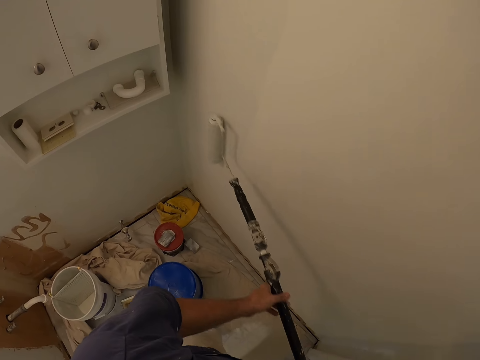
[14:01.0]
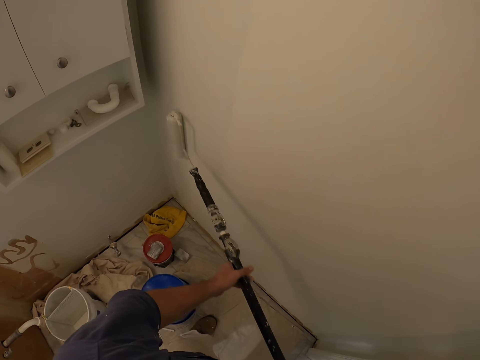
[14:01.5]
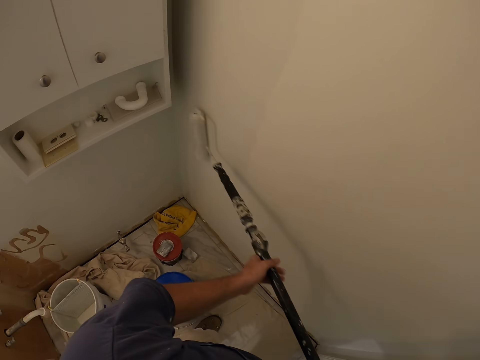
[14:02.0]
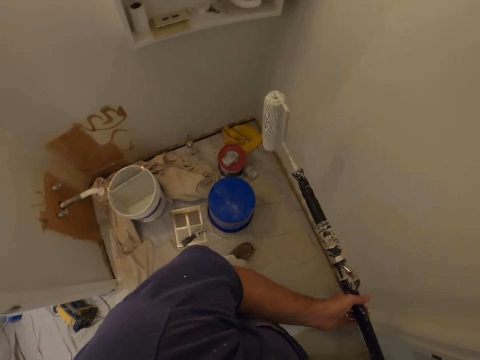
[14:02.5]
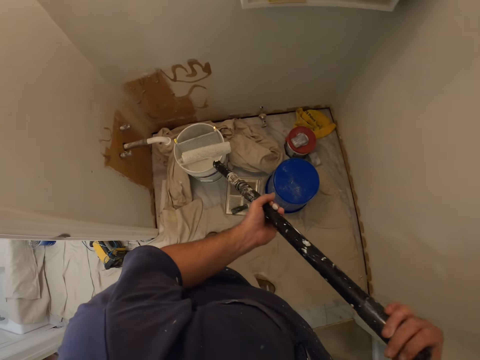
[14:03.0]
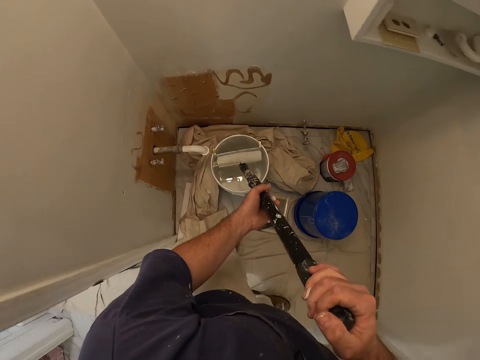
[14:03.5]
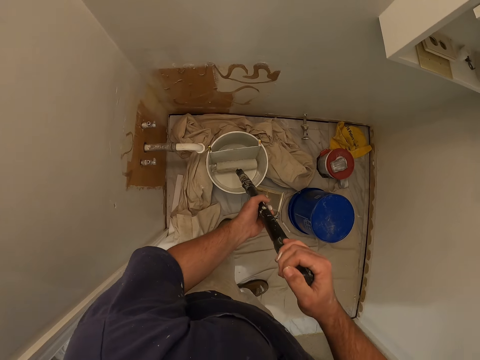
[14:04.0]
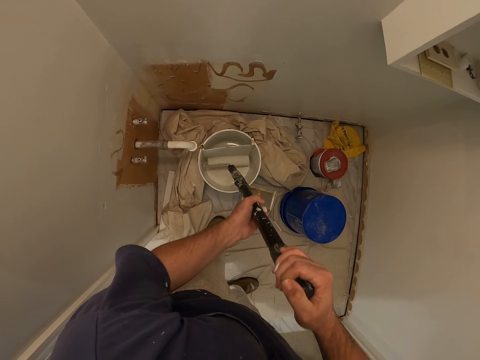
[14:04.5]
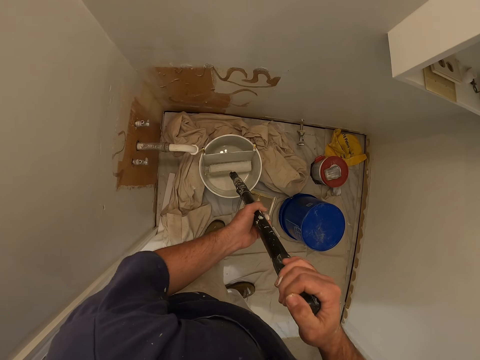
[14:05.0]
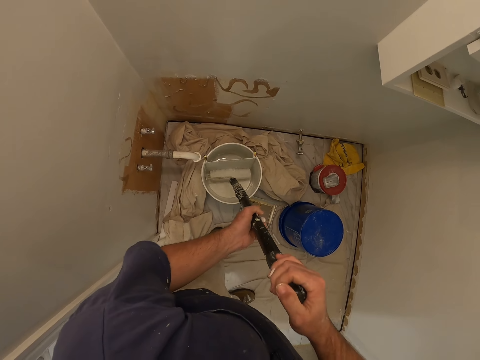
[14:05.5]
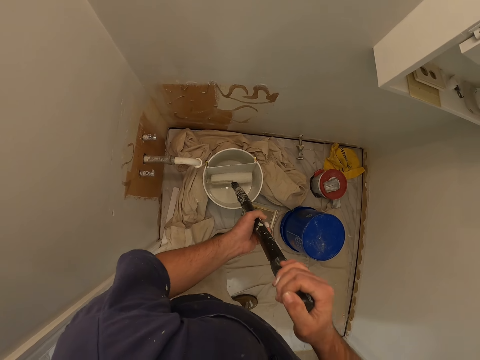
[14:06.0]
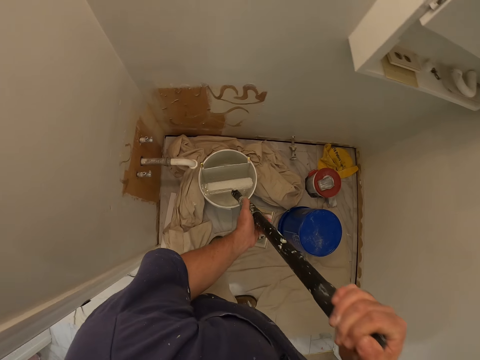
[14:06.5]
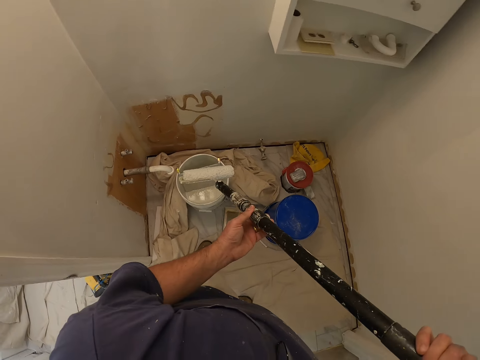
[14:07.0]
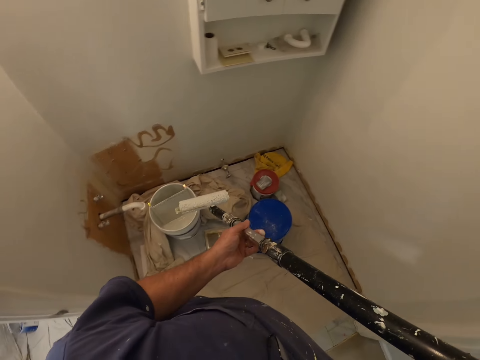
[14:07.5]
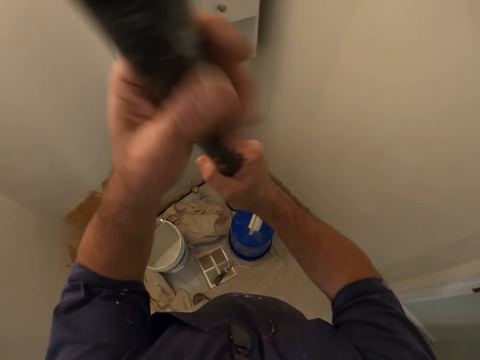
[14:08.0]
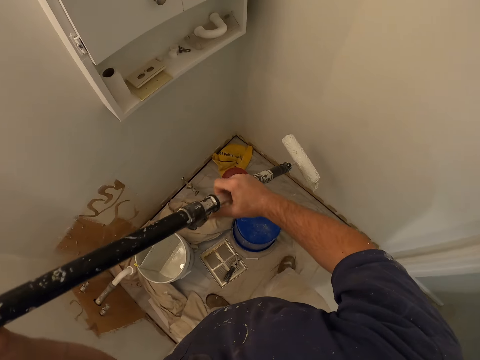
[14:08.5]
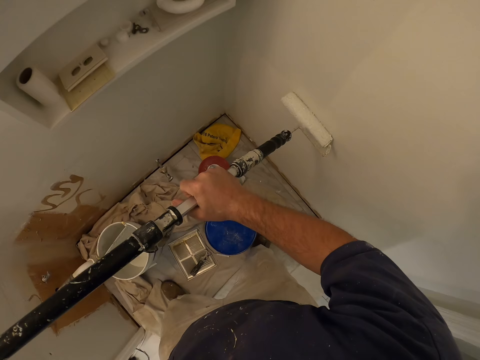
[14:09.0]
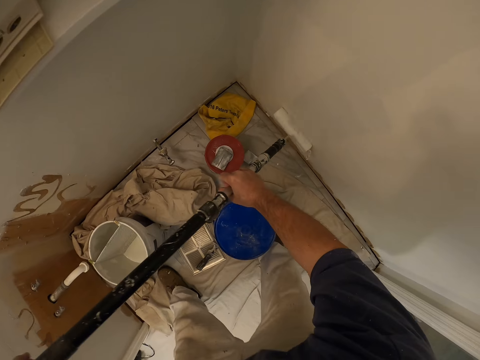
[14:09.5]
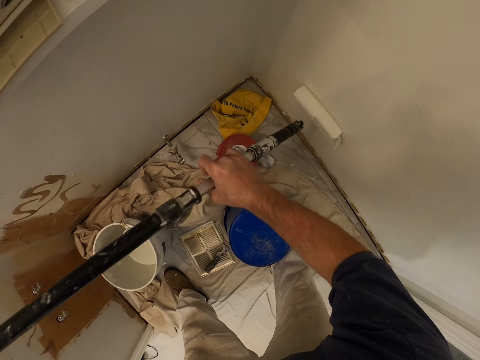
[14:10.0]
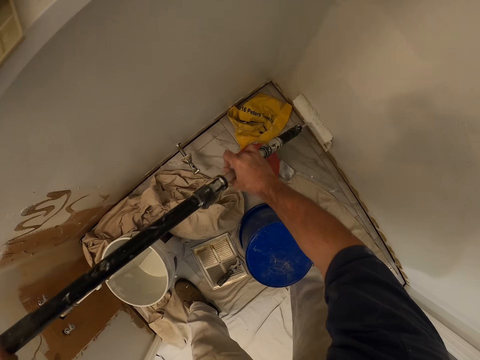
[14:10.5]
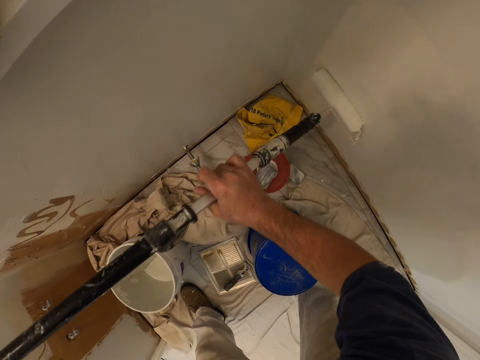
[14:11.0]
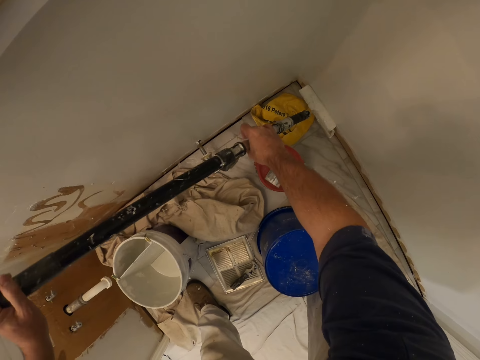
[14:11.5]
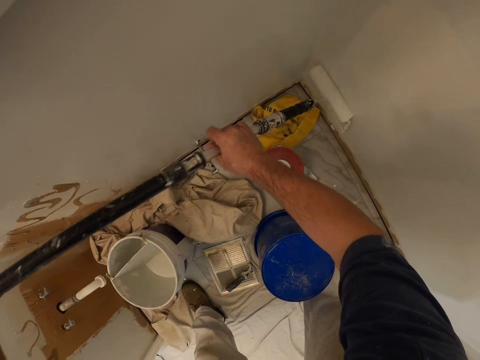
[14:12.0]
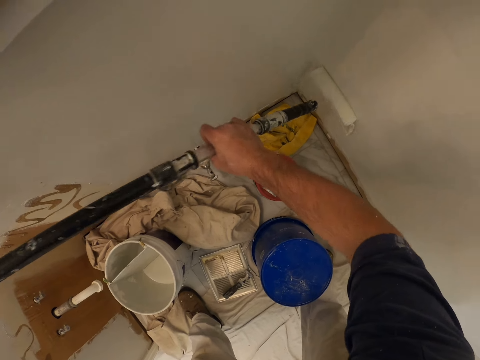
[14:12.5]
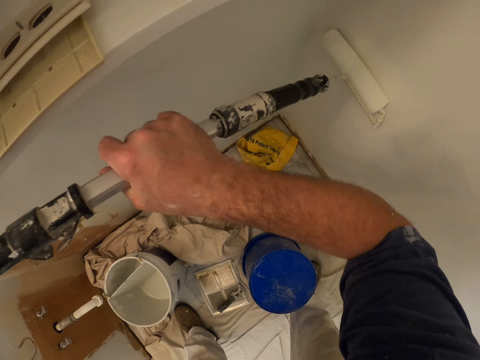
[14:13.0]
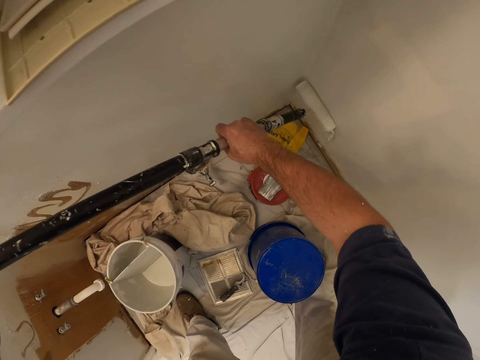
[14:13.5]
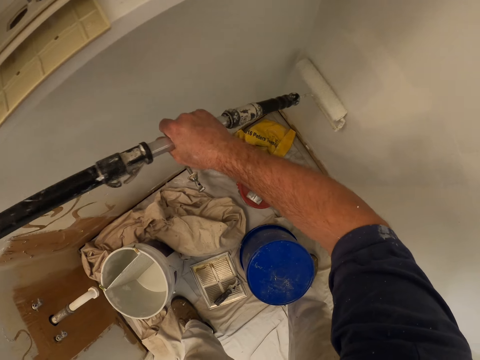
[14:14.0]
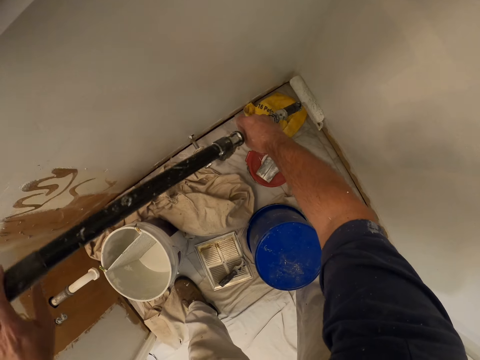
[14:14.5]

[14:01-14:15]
The camera wearer gets more paint from the paint container with the paint roller. He moves his legs. He paints the wall with the paint roller.

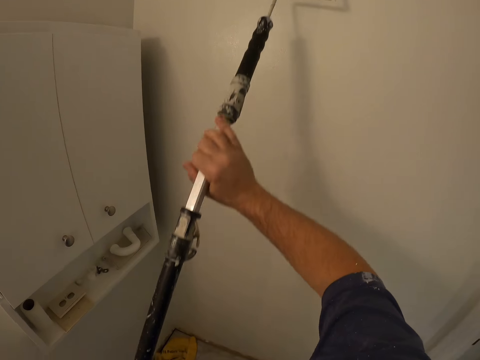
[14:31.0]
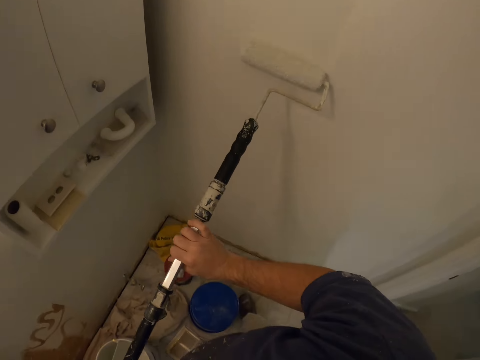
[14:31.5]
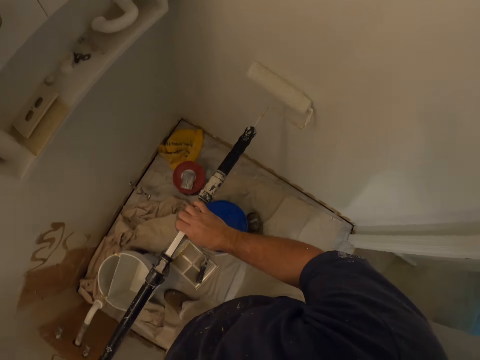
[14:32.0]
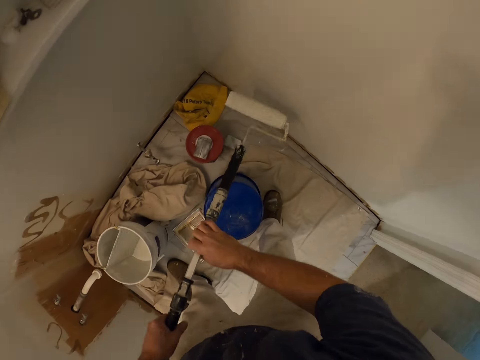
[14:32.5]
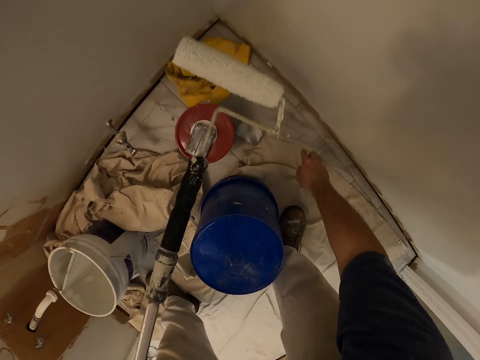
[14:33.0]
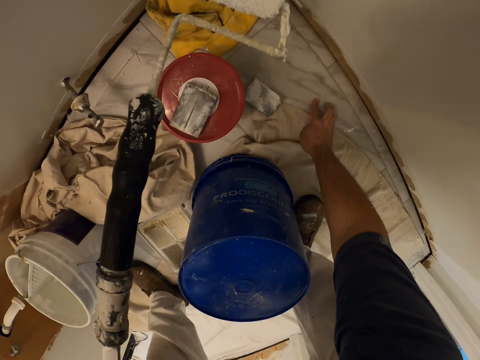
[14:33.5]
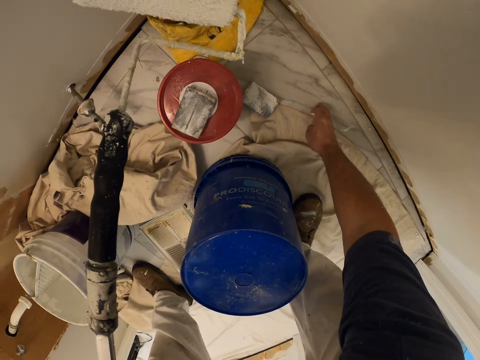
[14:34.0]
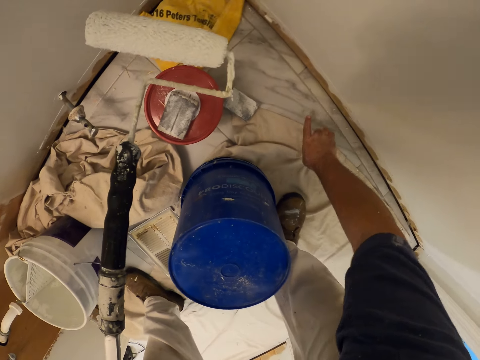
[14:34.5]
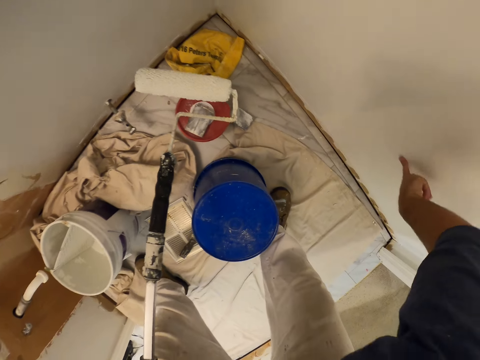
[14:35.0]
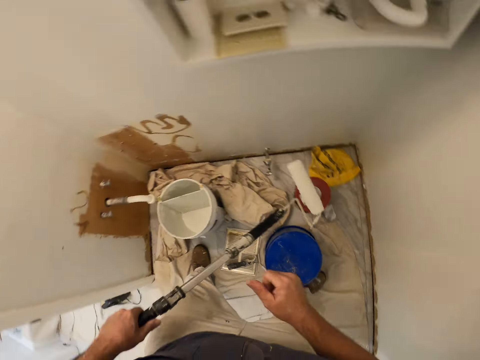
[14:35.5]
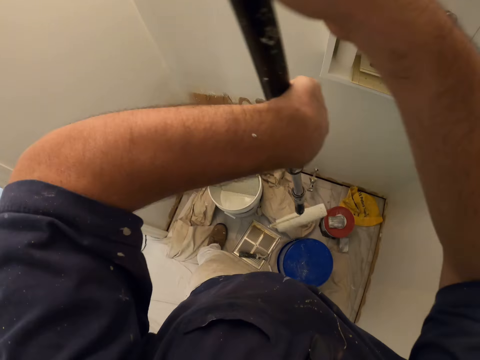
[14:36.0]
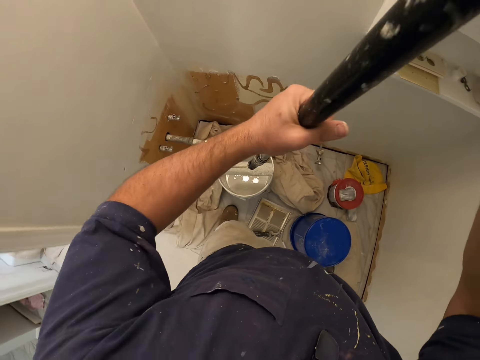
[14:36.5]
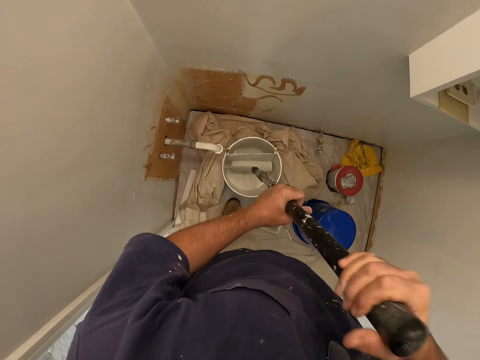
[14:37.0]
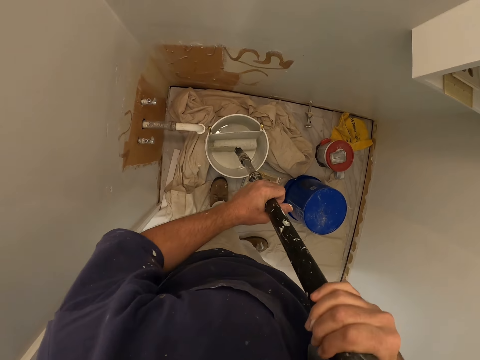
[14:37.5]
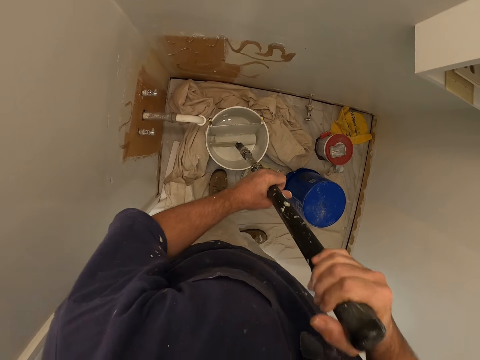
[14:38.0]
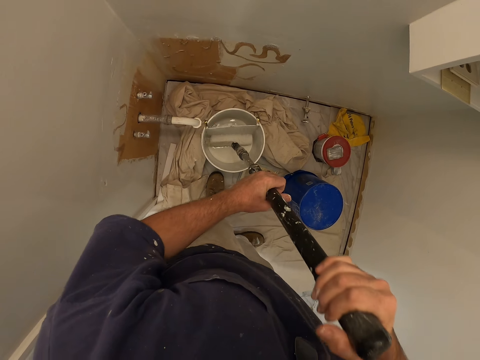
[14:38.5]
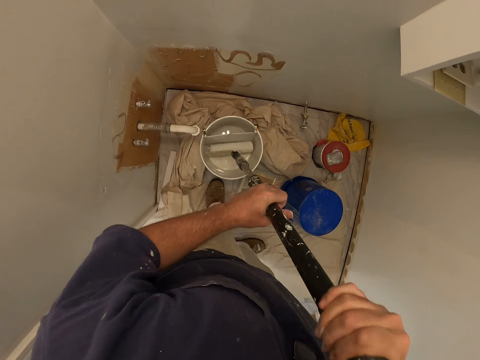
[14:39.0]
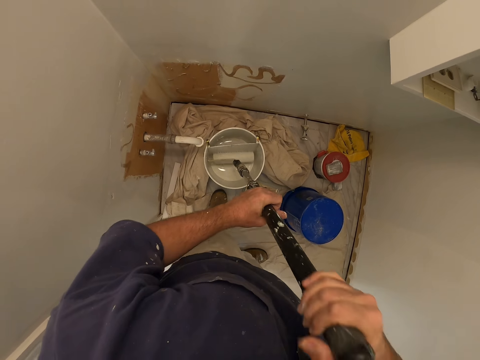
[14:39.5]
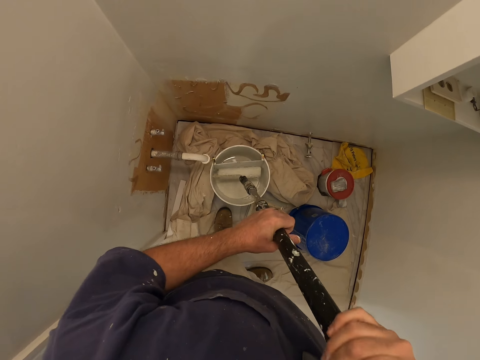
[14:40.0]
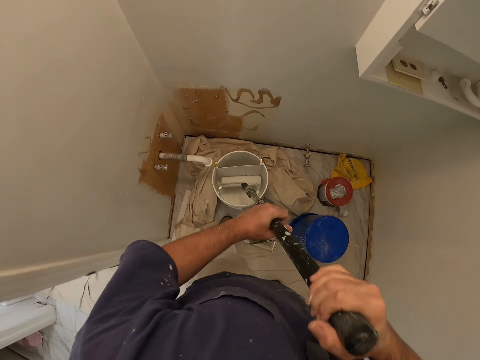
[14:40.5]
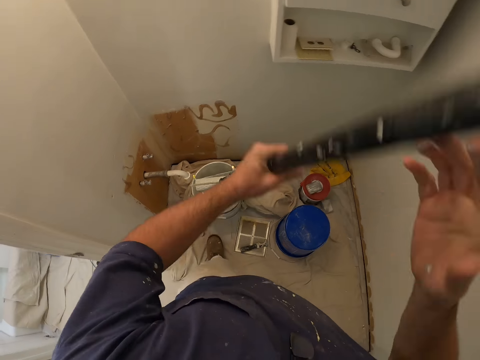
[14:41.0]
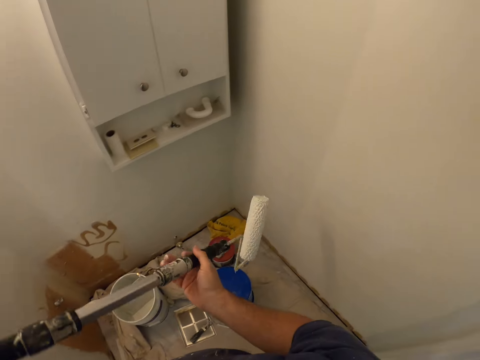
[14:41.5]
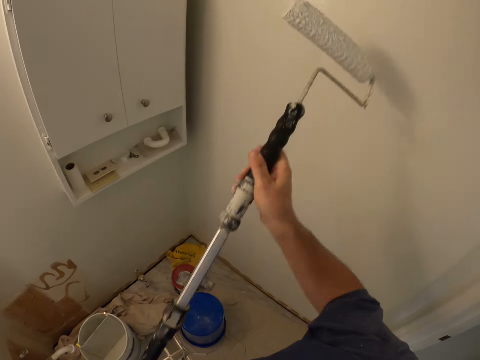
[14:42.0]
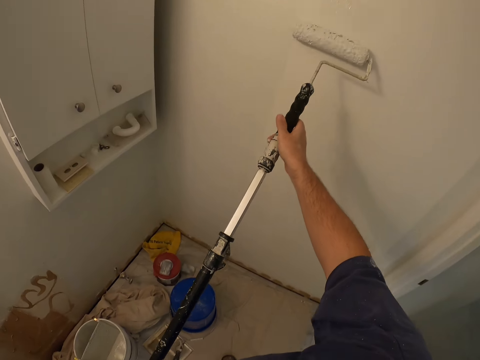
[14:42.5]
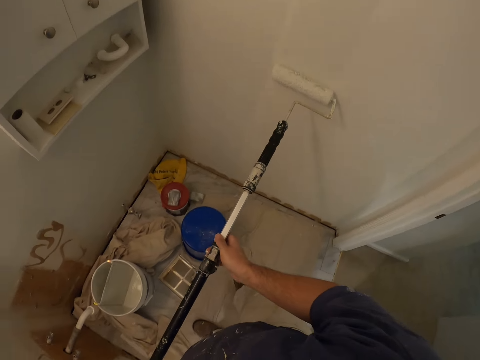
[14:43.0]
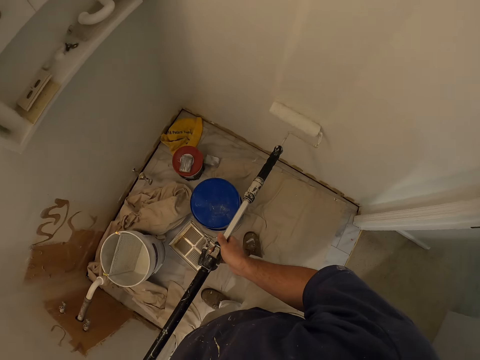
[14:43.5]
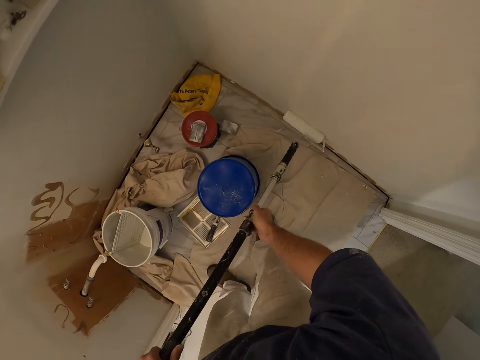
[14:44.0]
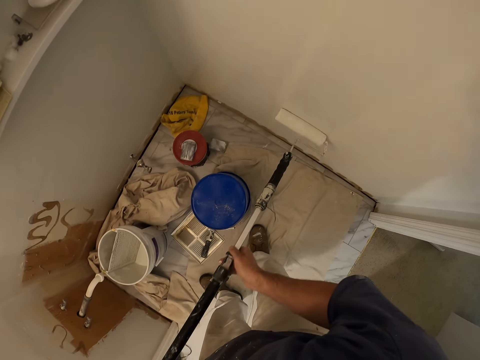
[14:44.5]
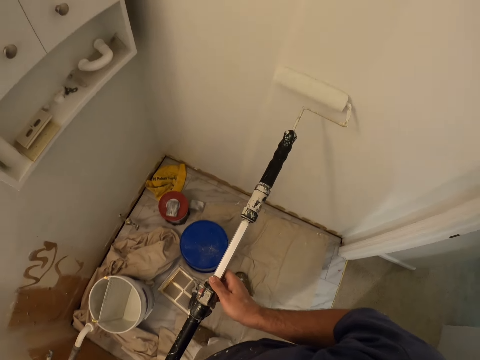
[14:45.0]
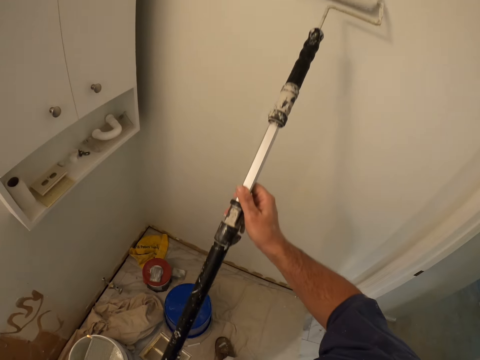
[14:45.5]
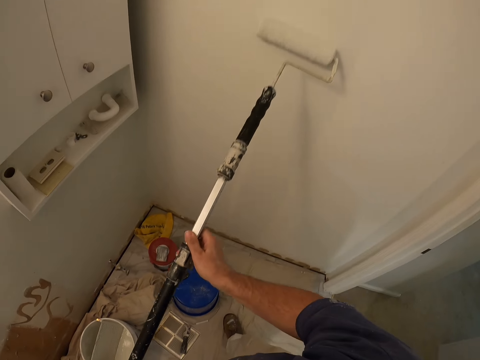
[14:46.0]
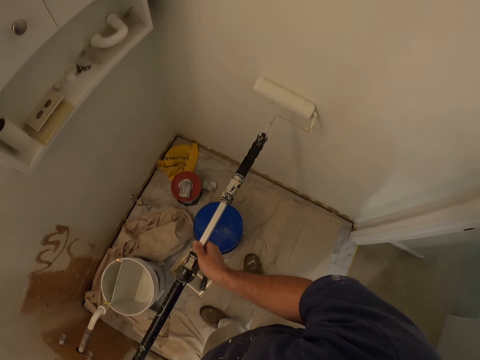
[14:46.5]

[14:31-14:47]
The camera wearer holds the paint roller. He scoops paint with his finger on the drop cloth. He touches the floor with his right hand. He touches the wall with his right hand. He applies the paint on the wall. He gets more paint from the paint container with the paint roller. He paints the wall with the paint roller.
